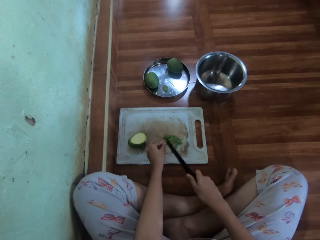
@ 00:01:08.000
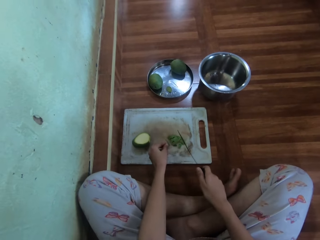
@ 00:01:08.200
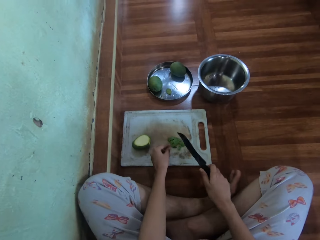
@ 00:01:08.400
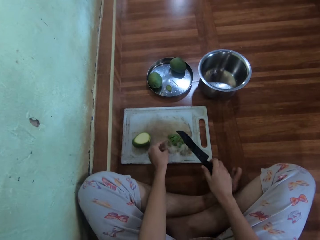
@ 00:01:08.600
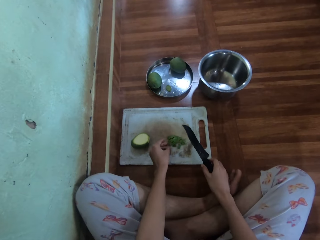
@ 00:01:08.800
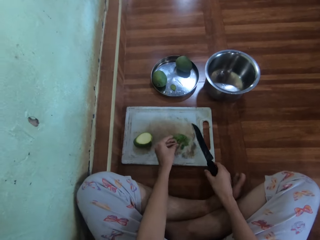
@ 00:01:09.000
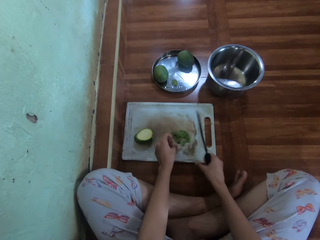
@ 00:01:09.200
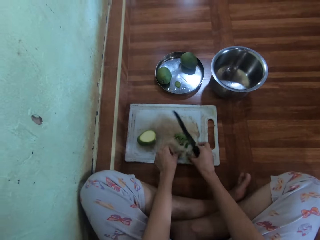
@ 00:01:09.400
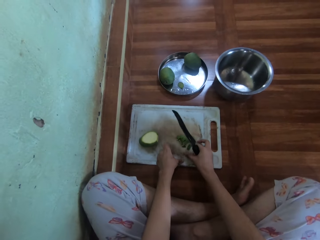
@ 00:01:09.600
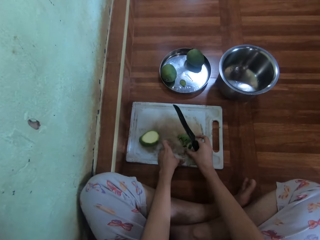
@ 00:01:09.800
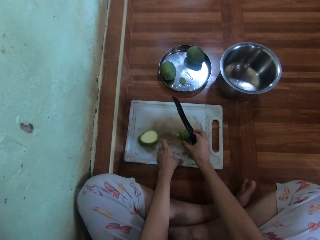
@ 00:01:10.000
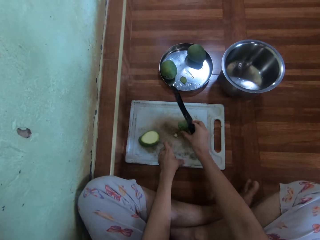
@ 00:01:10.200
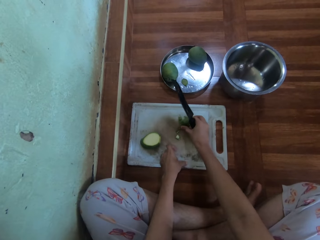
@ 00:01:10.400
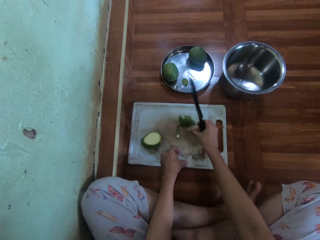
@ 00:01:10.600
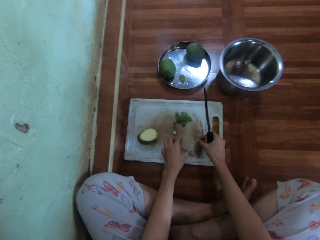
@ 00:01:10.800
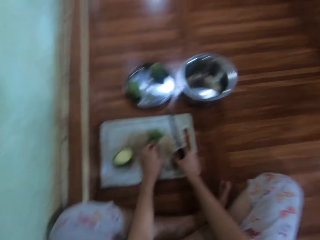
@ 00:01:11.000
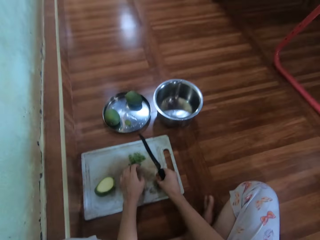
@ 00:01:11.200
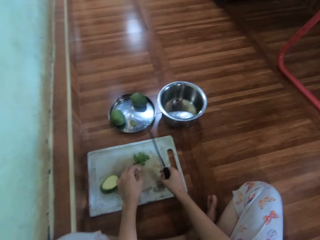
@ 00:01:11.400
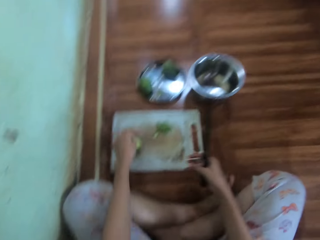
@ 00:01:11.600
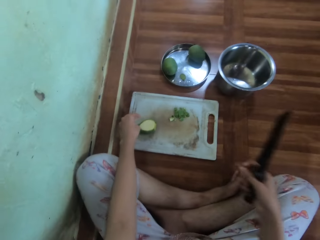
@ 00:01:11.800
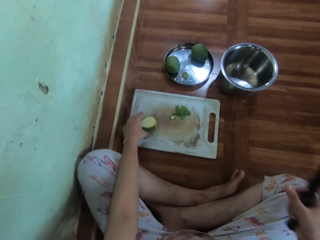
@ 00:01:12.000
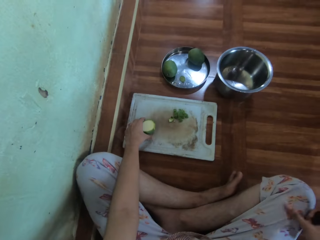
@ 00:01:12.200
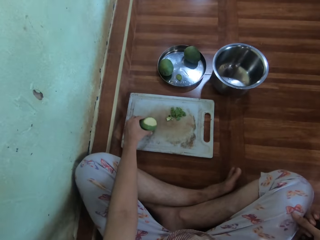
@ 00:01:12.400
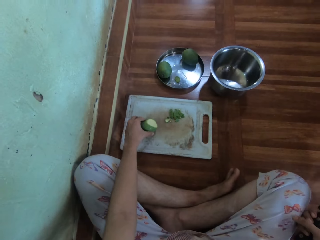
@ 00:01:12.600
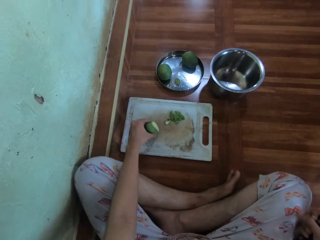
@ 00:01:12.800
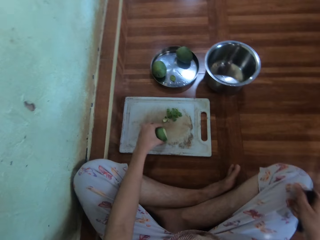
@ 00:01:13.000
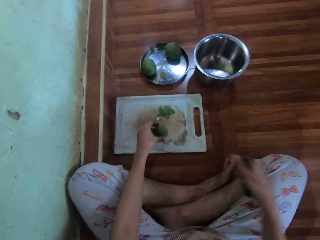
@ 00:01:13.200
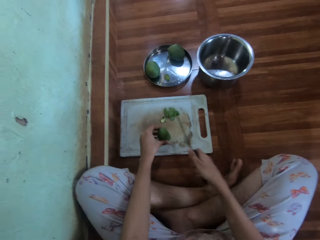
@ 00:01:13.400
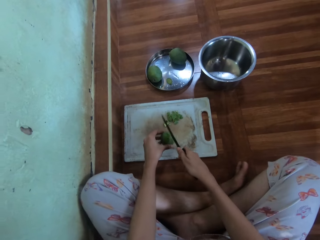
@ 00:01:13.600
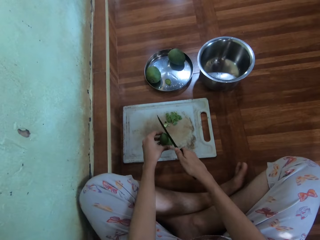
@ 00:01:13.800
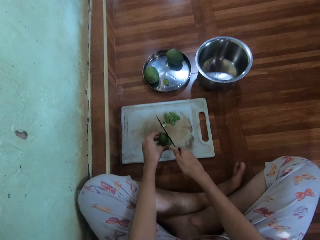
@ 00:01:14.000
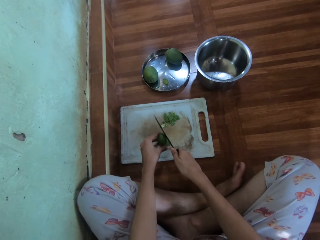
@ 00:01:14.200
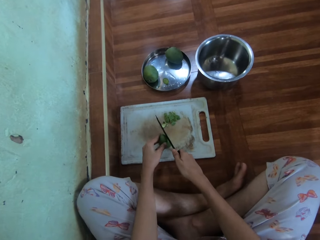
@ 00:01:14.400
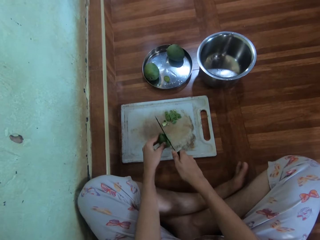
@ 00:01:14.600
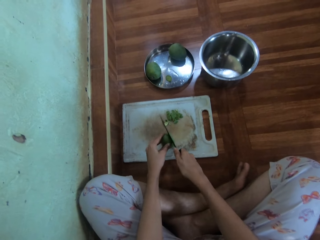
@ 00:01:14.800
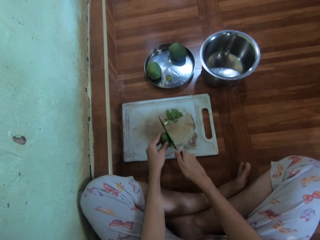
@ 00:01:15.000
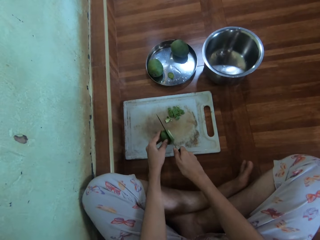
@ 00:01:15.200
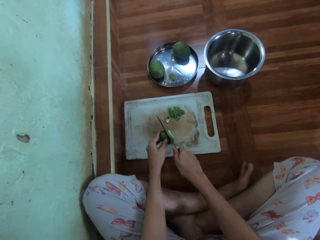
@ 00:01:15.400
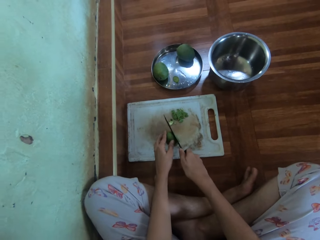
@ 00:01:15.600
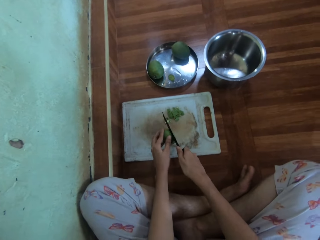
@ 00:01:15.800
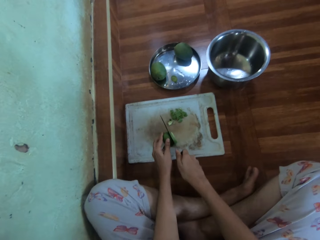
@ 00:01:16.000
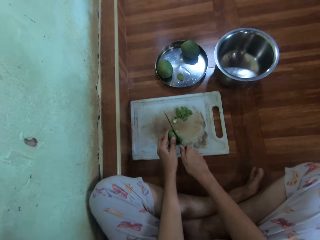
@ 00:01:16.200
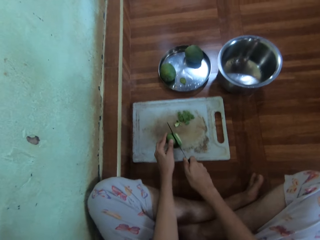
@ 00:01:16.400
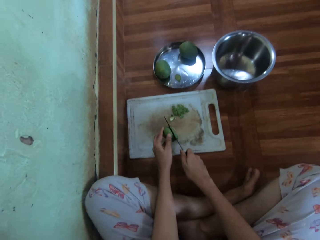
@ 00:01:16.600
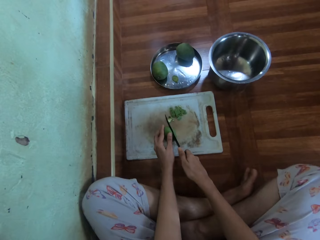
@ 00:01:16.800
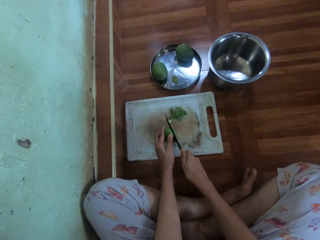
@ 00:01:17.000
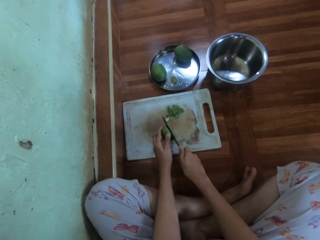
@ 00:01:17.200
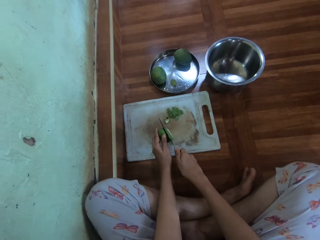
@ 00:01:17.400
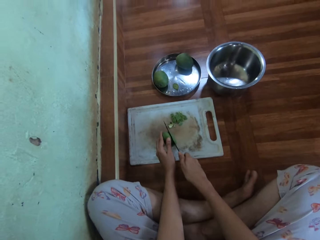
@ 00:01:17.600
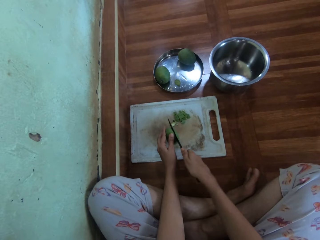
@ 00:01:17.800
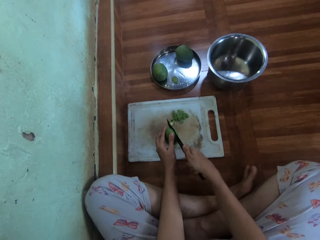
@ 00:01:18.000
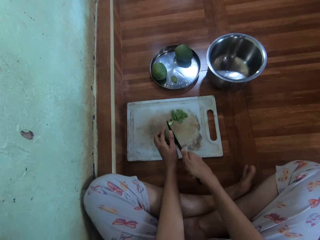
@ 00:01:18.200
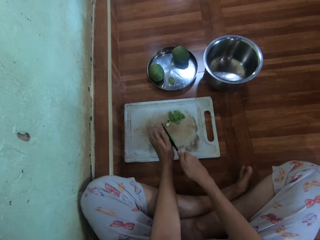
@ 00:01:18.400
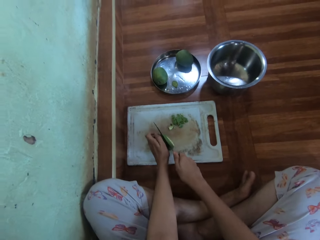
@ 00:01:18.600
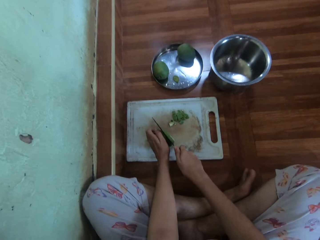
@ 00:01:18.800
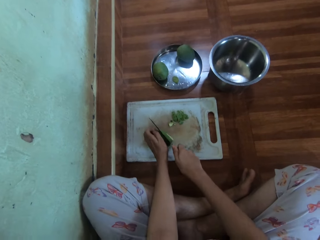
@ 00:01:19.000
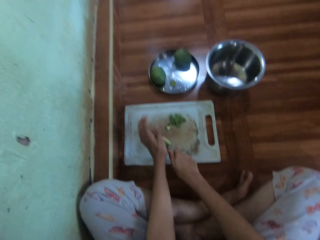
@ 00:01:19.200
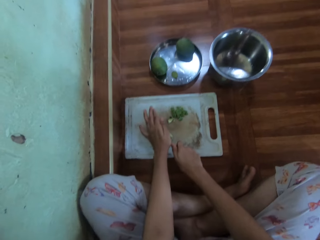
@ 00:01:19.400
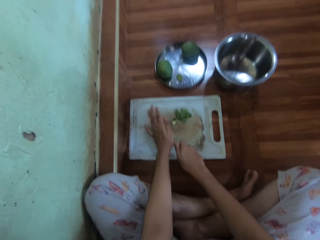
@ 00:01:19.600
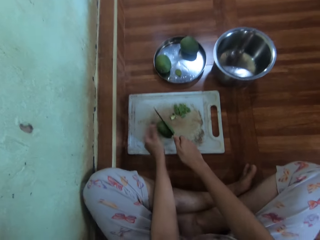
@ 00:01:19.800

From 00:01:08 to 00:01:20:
The camera wearer pushes the chopped mango pieces aside. They pick up the mango. They cut the mango.

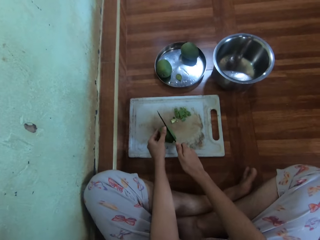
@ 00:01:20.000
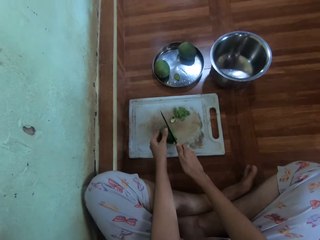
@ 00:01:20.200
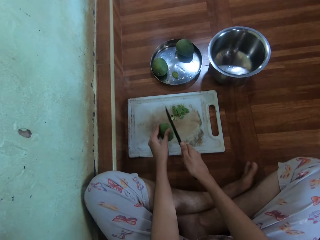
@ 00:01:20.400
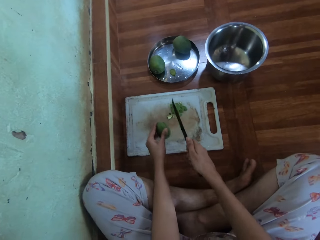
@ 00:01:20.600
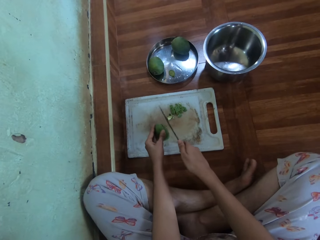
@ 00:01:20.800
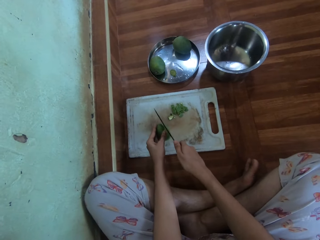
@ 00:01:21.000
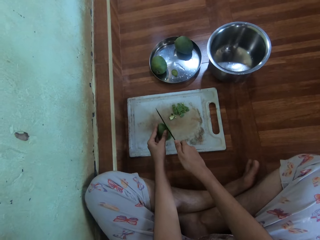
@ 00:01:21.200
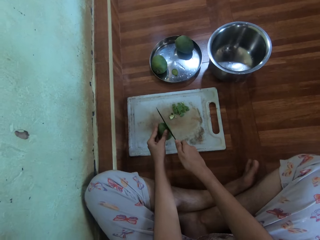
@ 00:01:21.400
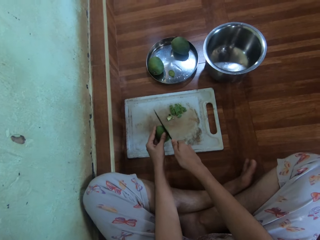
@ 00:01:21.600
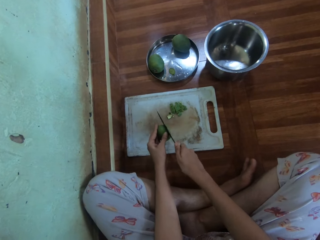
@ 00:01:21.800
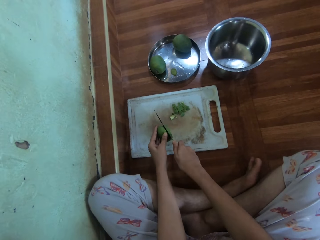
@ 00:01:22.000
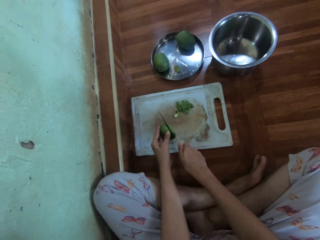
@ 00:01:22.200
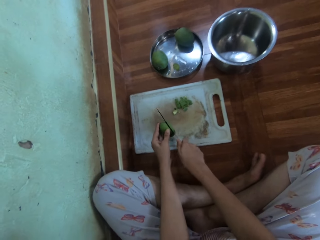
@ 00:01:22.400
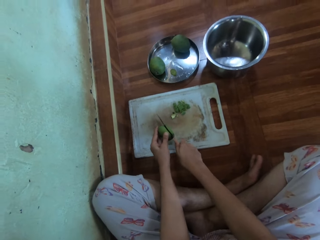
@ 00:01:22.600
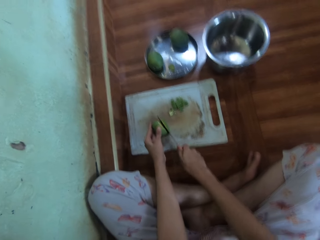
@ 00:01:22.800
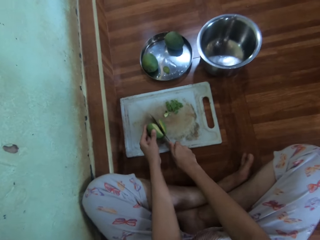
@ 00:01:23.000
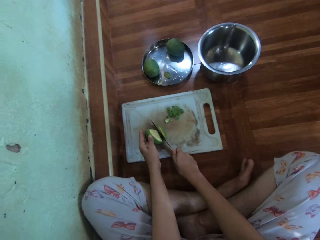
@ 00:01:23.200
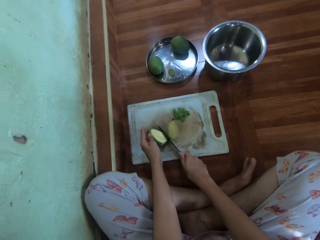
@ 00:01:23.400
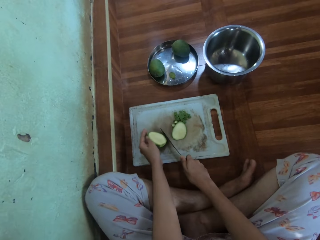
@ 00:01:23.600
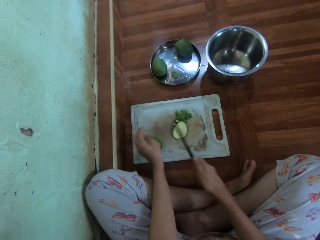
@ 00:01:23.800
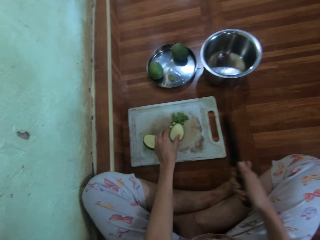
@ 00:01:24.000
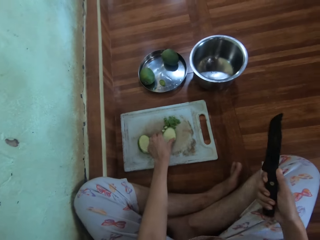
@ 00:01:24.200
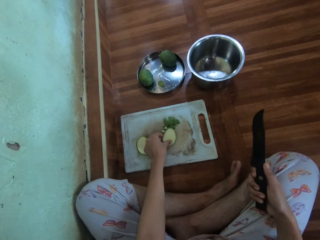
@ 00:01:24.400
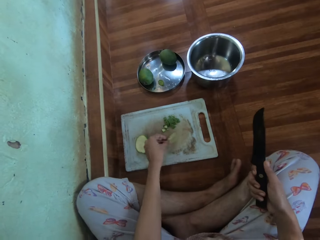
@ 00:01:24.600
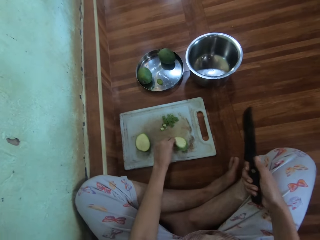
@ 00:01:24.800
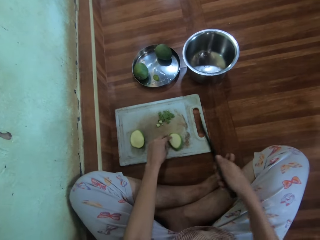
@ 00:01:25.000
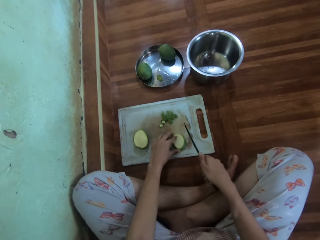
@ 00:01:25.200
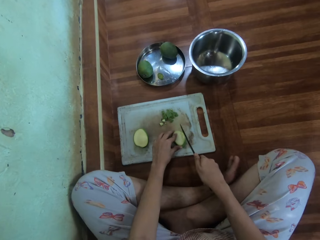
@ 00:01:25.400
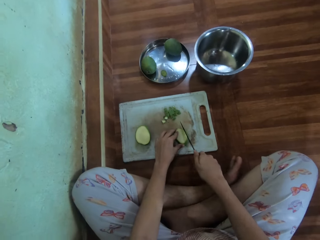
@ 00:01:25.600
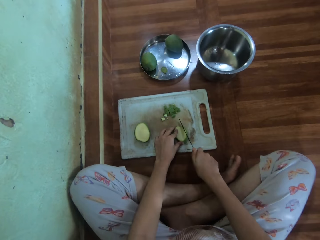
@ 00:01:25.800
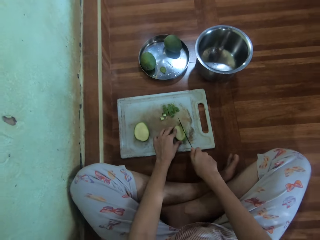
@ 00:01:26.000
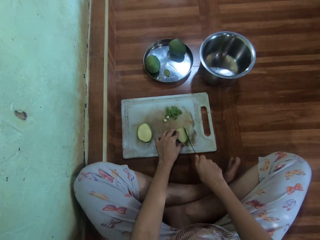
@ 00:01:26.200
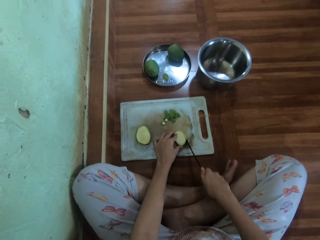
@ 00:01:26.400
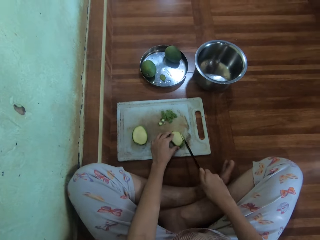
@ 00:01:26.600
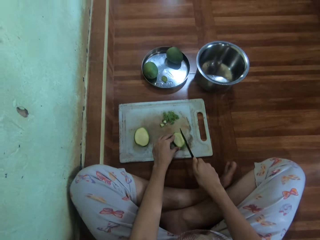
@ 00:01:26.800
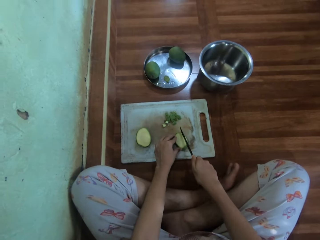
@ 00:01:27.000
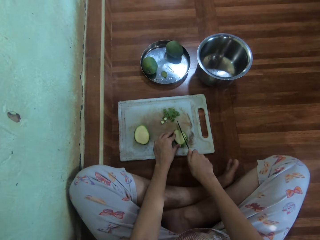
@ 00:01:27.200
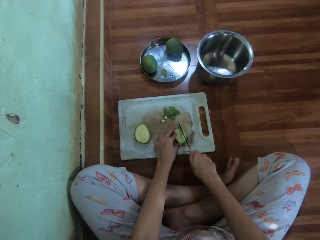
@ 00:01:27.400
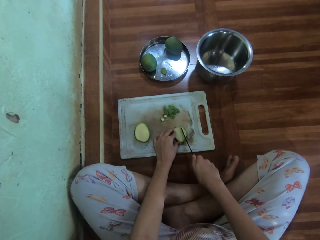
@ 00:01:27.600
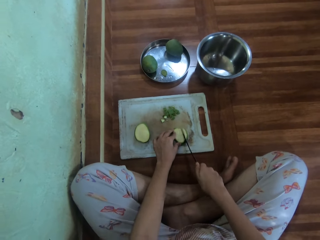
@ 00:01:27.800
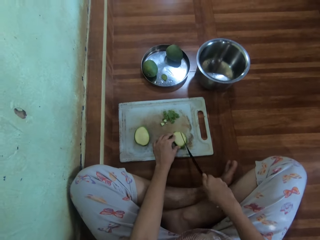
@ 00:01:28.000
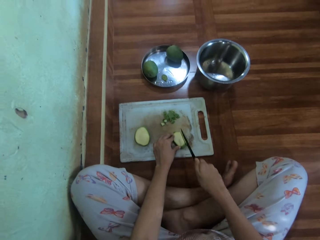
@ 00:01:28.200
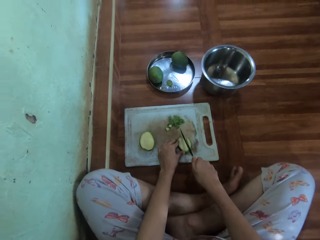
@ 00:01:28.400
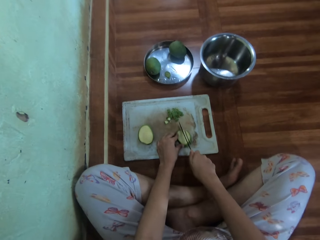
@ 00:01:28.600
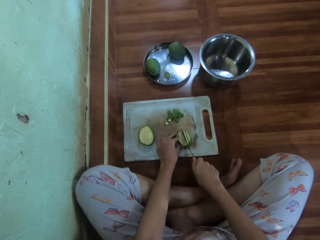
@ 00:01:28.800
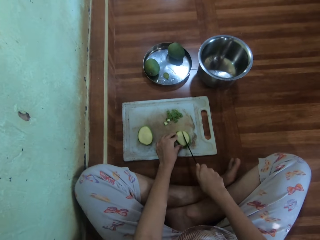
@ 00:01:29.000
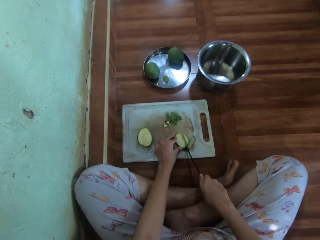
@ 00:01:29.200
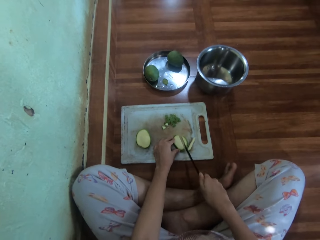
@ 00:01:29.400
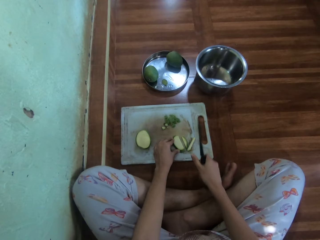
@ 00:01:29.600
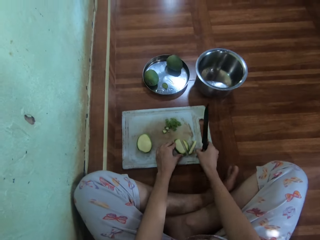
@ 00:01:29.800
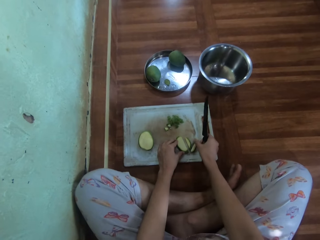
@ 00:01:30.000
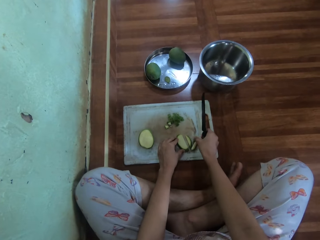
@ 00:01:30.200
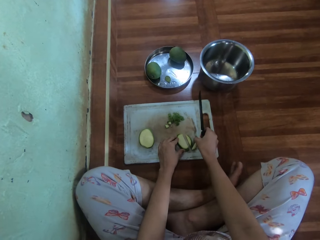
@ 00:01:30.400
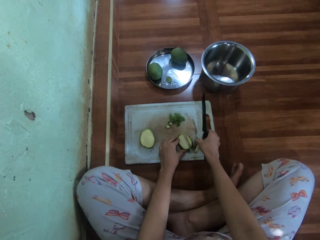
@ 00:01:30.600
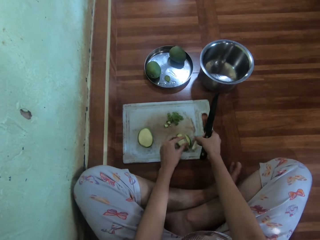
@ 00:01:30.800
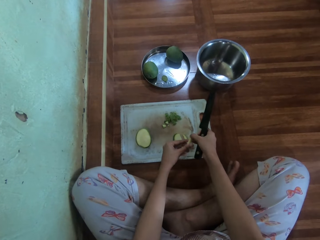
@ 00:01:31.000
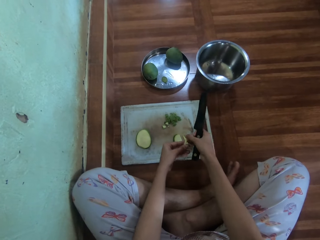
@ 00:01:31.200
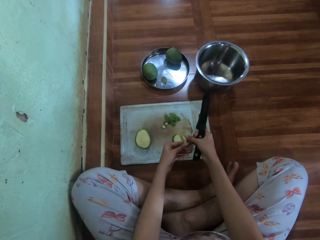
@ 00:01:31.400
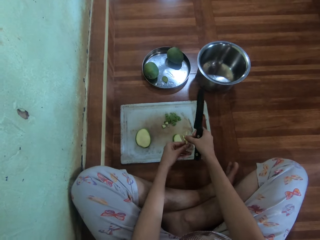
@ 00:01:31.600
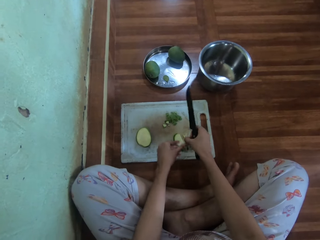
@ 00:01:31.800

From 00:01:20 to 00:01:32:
The camera wearer picks up a mango. They place the mango on the chopping board. They chop the mango. They pick up a piece of the mango.
